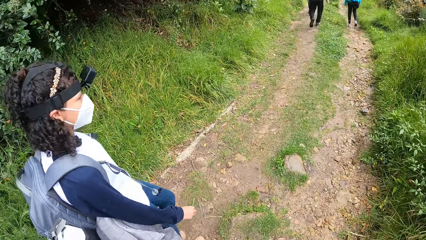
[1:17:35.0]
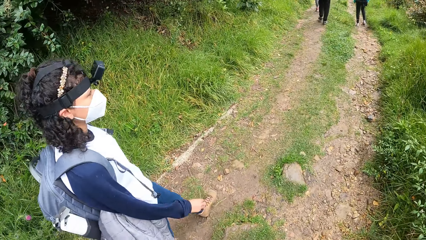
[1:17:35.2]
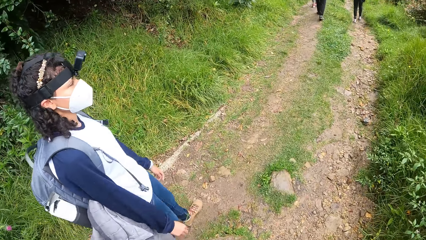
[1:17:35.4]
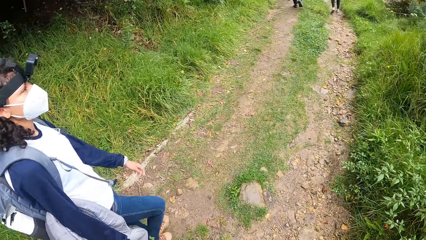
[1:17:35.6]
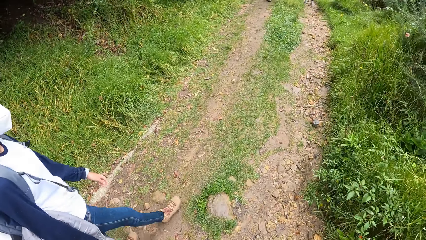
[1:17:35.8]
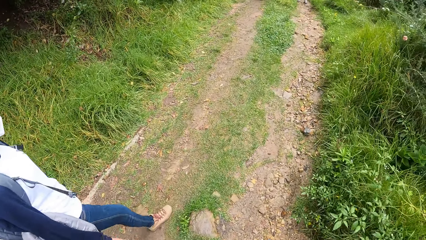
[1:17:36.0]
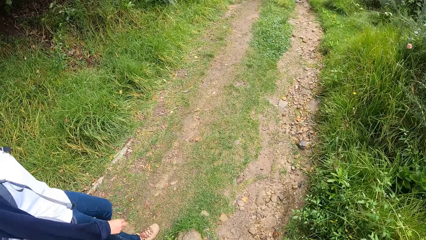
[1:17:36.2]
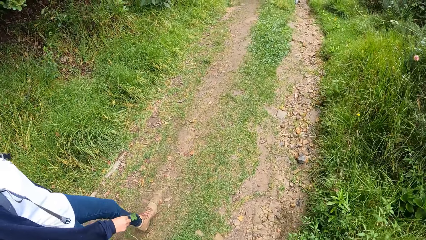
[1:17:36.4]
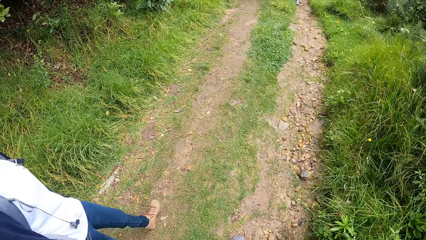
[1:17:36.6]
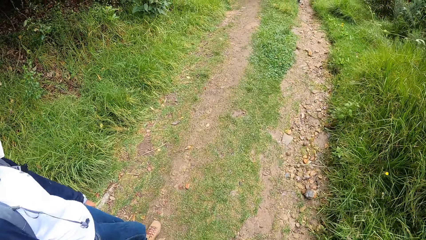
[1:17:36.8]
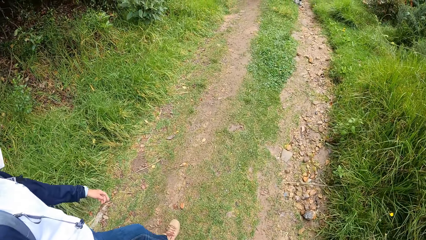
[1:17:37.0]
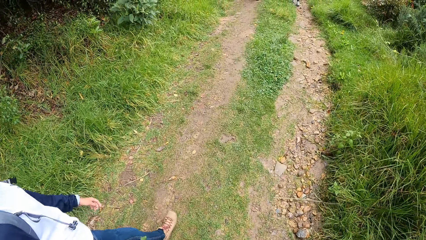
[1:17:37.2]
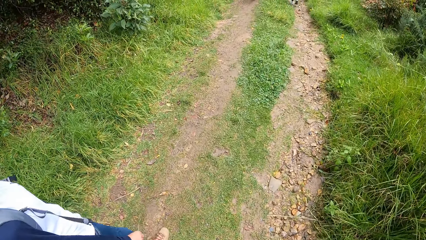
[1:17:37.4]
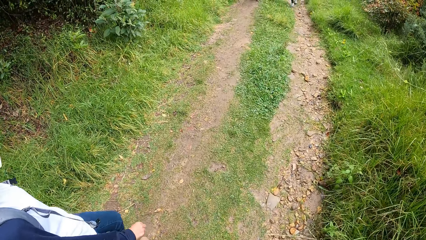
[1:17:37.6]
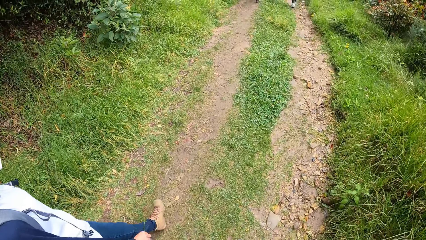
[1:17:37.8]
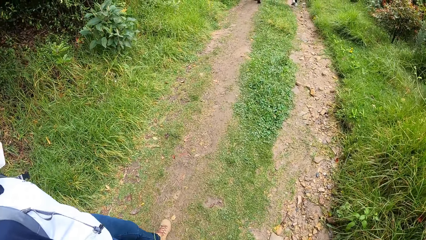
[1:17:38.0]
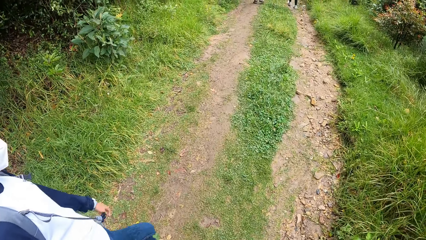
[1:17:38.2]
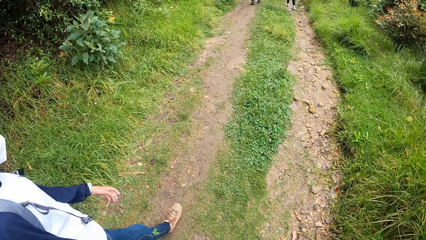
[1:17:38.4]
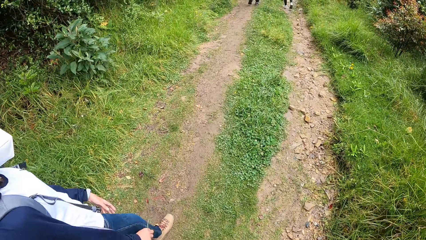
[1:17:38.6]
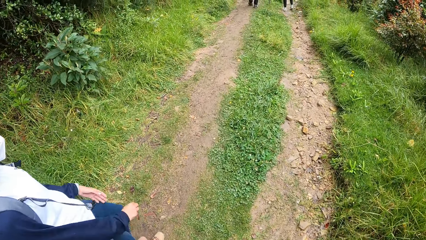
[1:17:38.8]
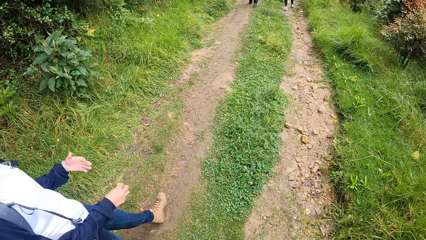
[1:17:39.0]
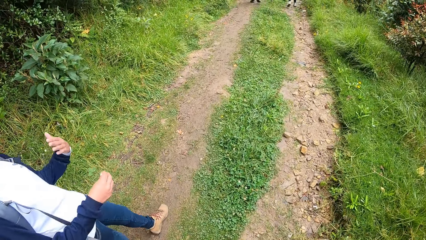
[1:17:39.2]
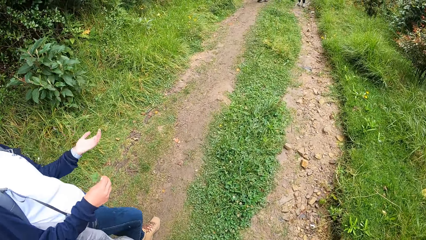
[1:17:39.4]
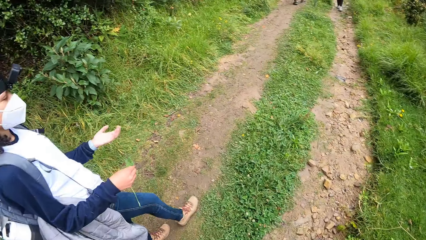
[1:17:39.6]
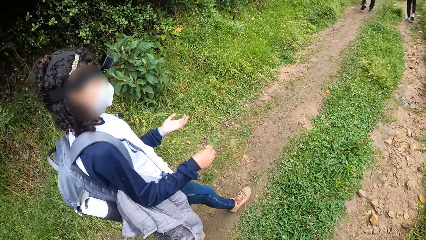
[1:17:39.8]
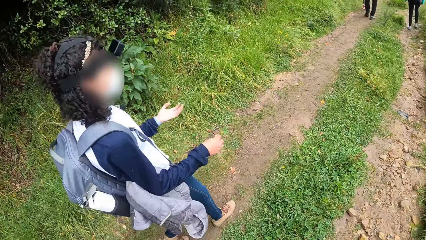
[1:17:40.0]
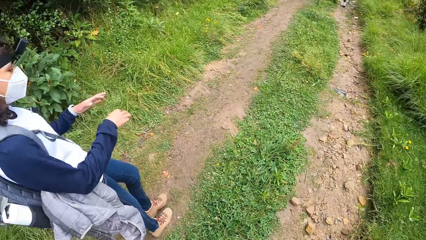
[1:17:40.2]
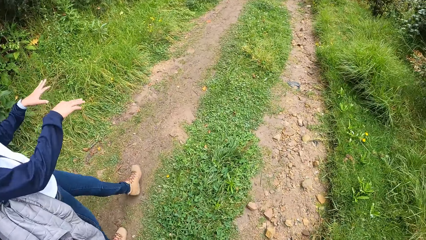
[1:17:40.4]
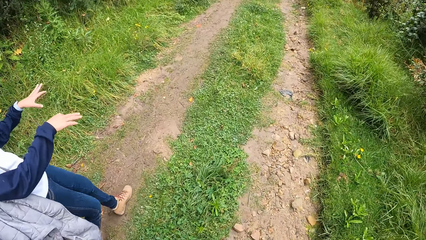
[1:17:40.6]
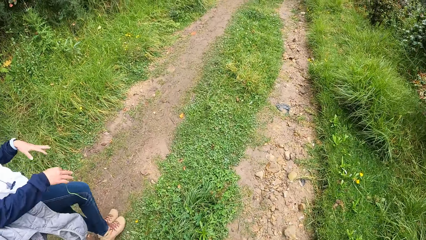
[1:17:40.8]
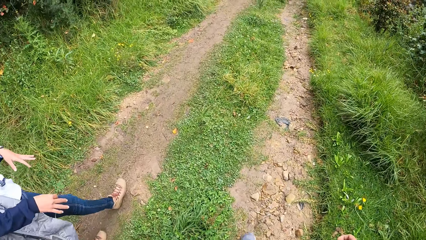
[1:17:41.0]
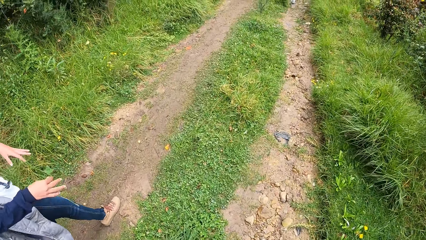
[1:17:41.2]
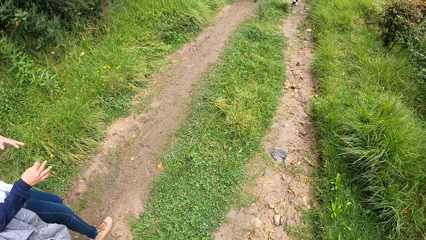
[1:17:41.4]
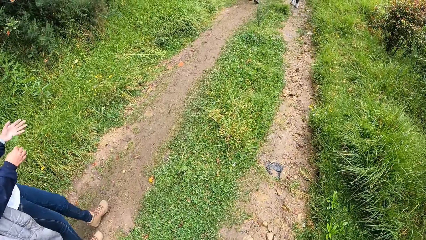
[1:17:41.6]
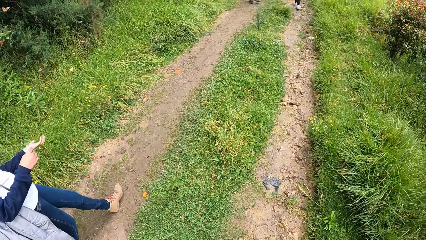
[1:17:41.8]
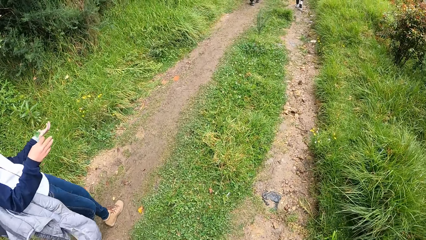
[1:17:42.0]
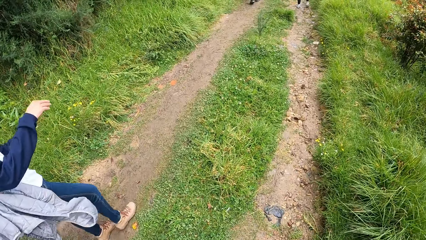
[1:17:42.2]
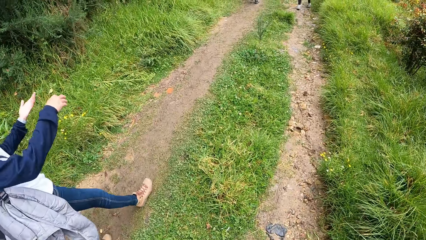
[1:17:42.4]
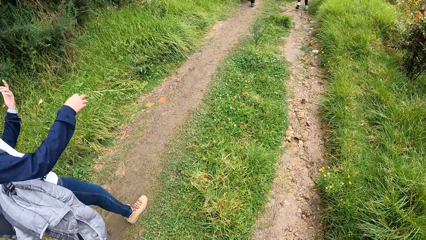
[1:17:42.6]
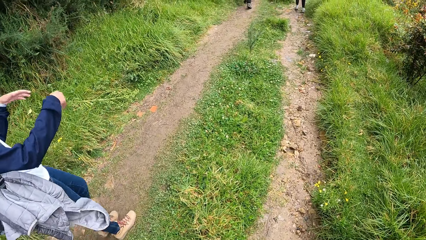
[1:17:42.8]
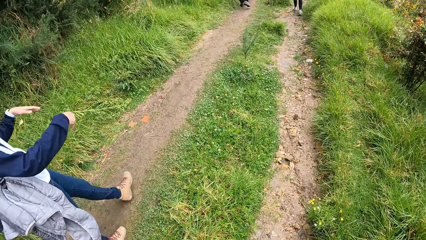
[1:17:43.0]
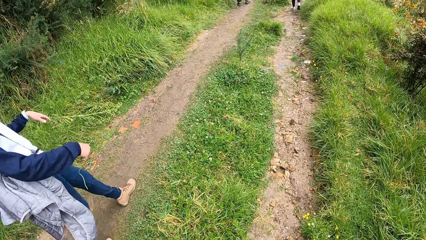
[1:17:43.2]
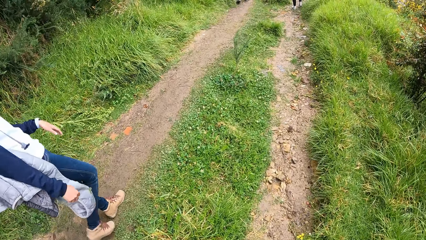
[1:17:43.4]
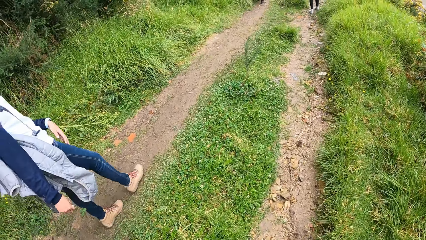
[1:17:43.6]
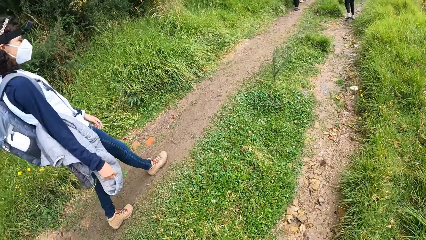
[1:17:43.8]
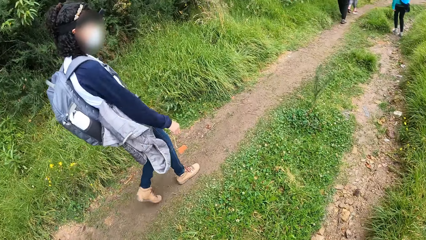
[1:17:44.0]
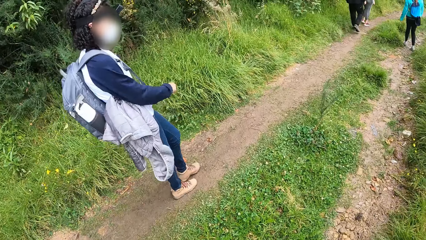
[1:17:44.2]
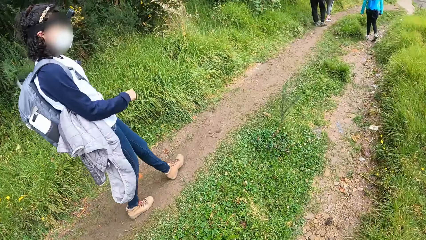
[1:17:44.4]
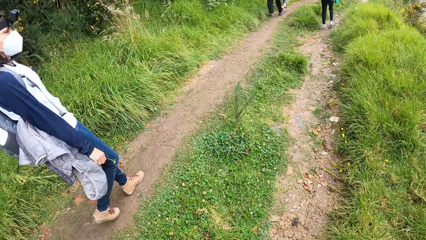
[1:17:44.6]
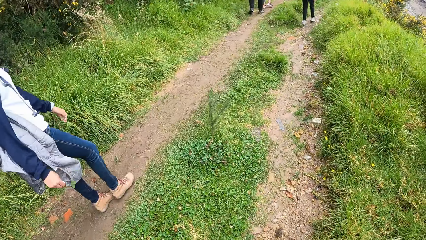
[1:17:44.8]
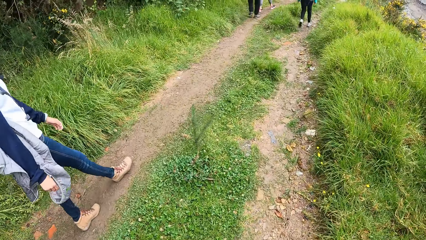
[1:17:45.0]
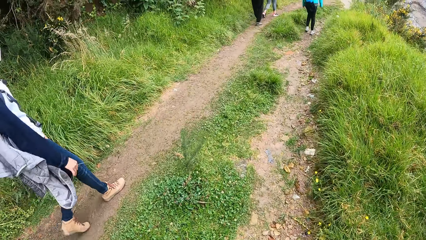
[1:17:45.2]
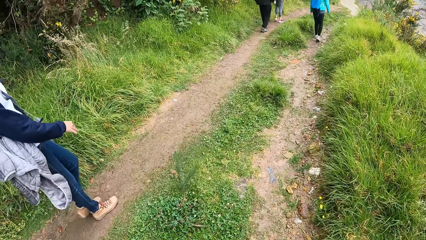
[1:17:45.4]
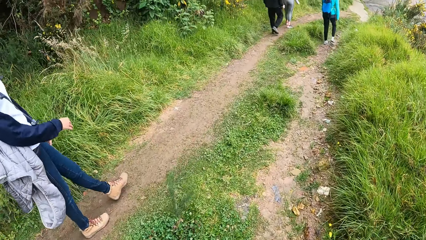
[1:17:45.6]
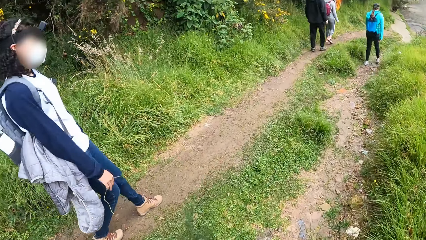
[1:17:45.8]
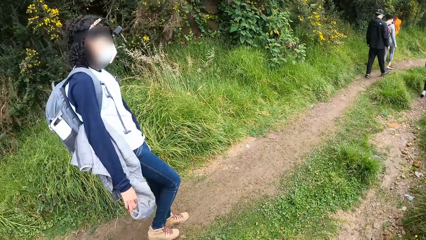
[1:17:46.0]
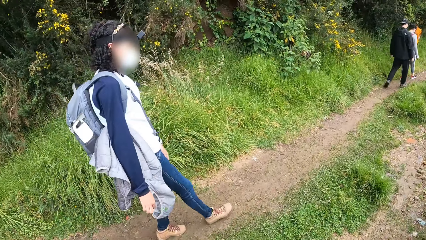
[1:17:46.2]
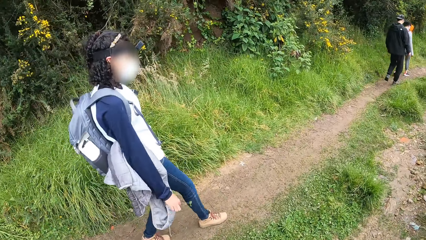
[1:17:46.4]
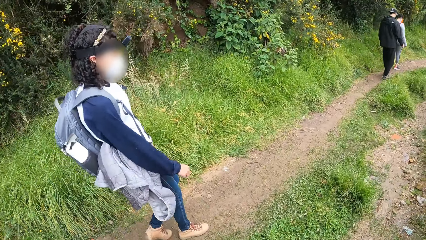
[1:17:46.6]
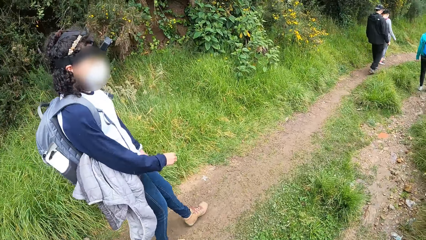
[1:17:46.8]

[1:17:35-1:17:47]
The woman gestures with both hands. The camera wearer walks on the field.

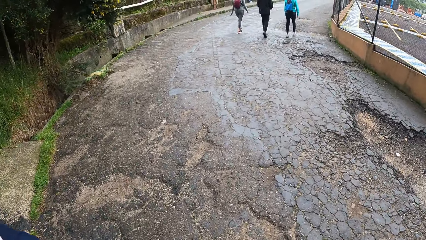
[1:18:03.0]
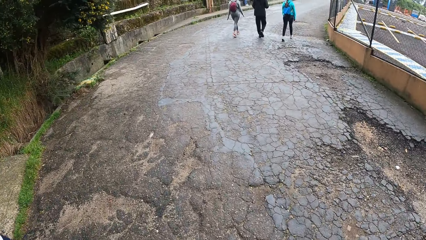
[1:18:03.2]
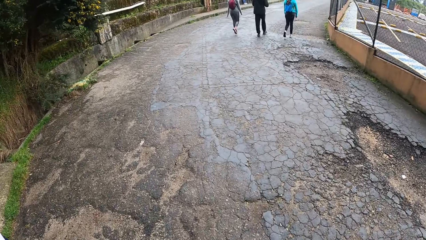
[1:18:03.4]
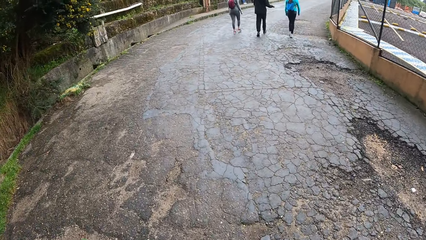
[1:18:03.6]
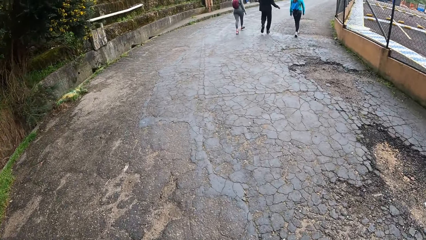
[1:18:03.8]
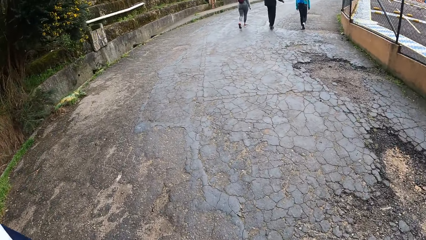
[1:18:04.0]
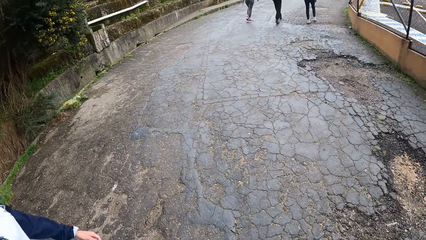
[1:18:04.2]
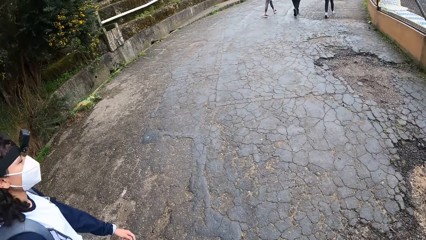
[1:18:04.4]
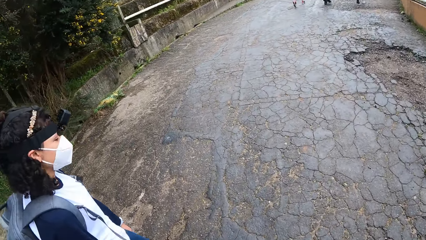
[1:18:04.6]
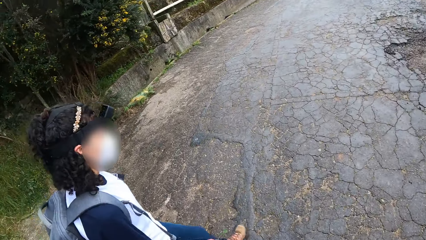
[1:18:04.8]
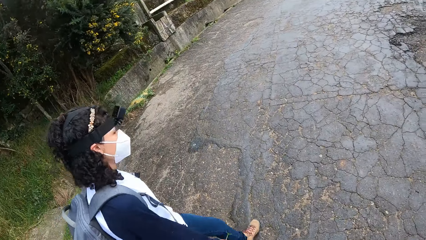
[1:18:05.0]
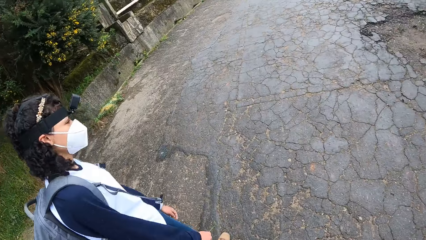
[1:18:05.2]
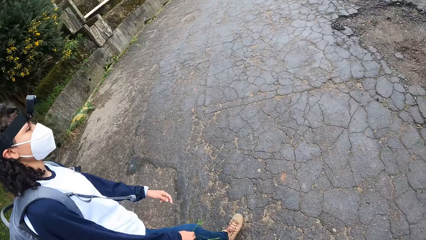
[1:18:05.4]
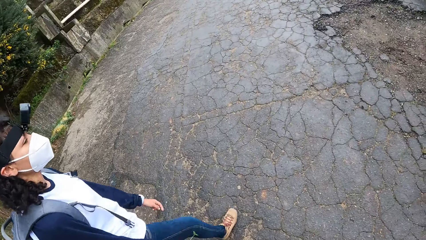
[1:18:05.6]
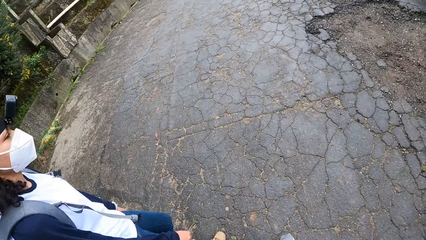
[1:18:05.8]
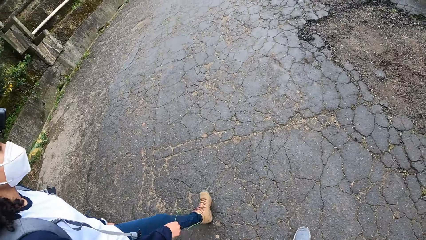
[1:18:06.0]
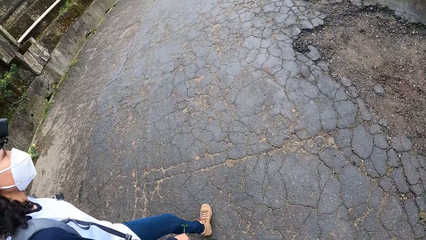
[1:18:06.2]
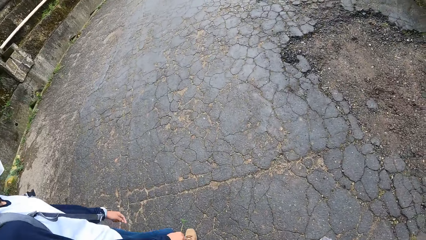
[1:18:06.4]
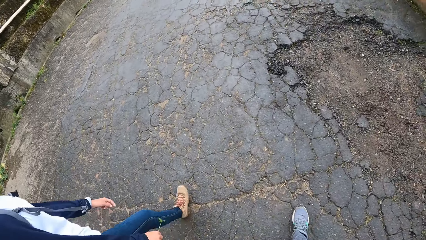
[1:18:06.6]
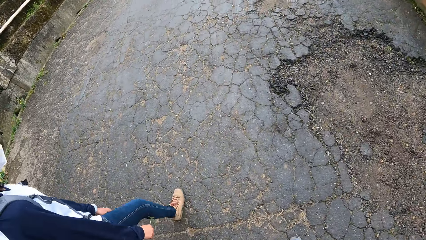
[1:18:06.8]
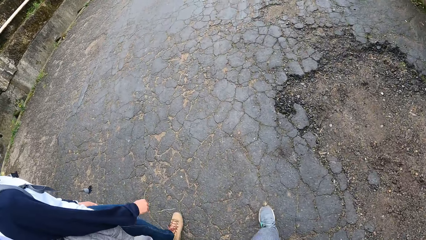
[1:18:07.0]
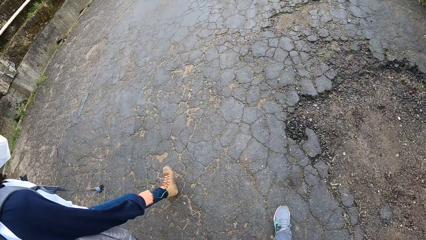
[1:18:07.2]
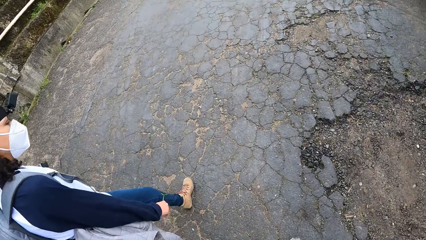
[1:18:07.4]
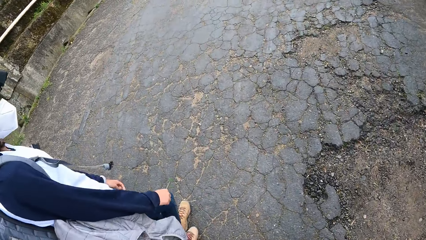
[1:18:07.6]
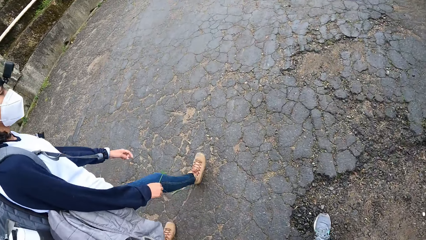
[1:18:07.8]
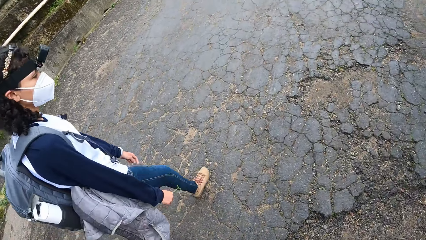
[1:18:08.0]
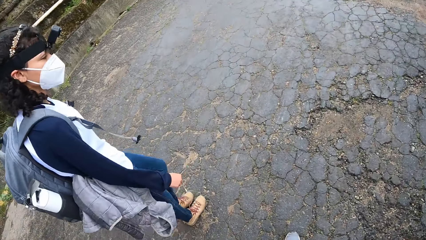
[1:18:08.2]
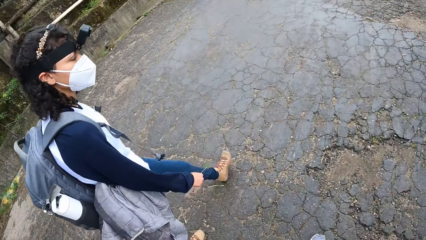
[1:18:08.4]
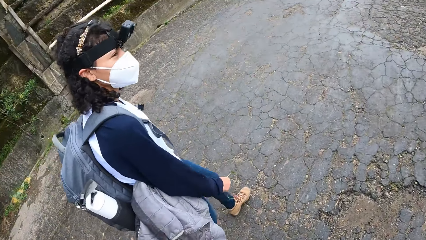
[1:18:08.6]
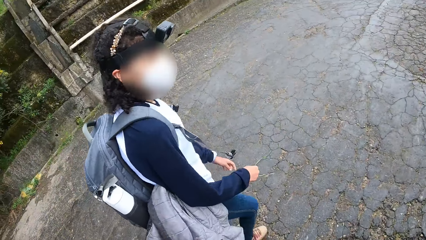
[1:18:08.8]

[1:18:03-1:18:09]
The camera wearer walks on the road.
